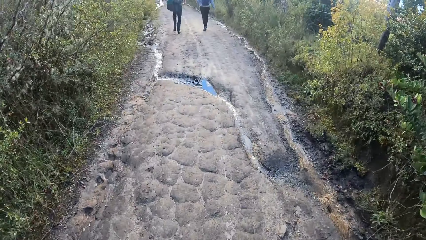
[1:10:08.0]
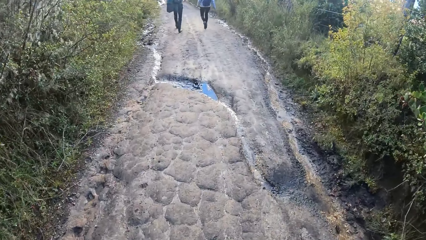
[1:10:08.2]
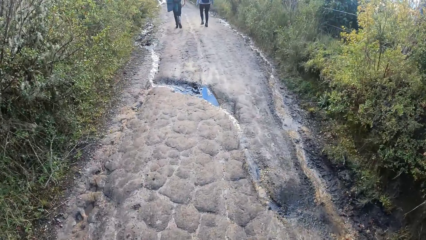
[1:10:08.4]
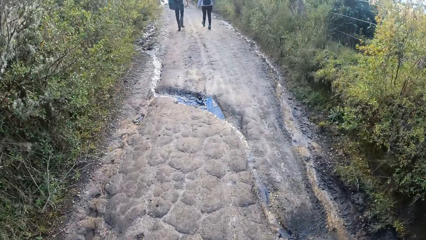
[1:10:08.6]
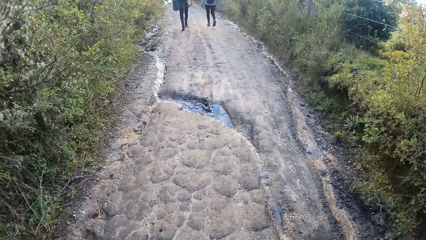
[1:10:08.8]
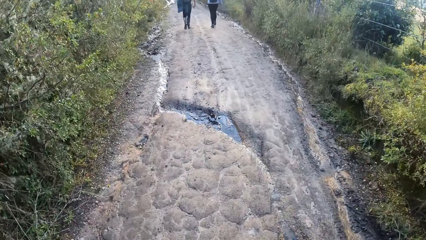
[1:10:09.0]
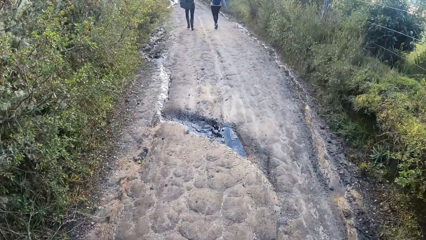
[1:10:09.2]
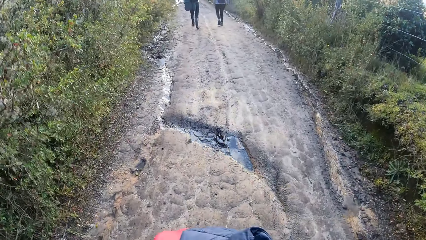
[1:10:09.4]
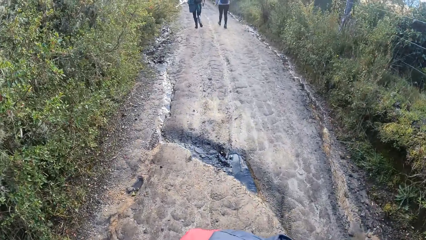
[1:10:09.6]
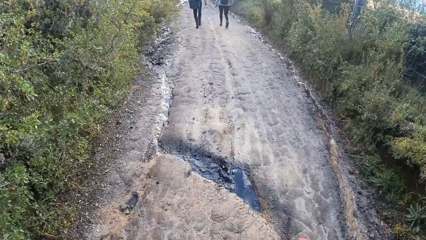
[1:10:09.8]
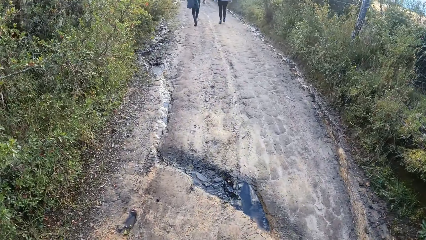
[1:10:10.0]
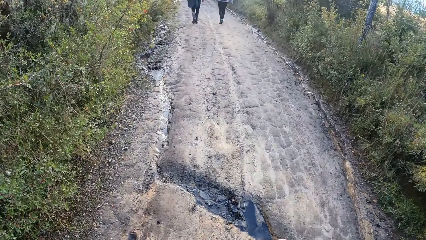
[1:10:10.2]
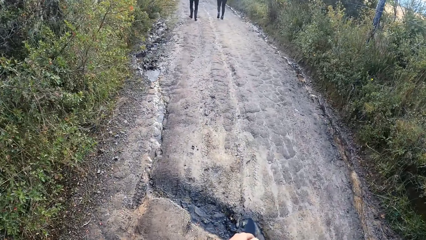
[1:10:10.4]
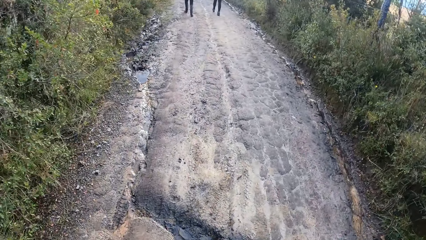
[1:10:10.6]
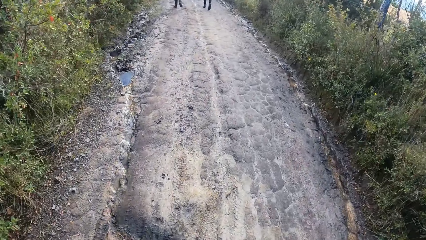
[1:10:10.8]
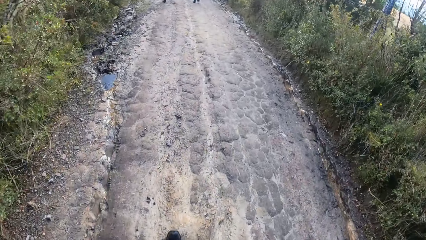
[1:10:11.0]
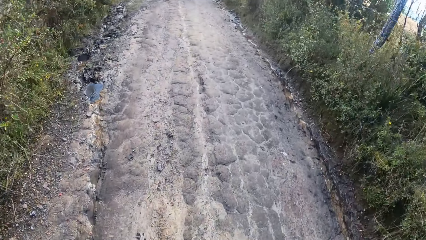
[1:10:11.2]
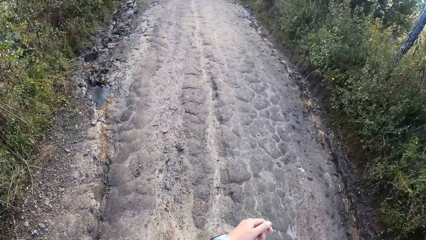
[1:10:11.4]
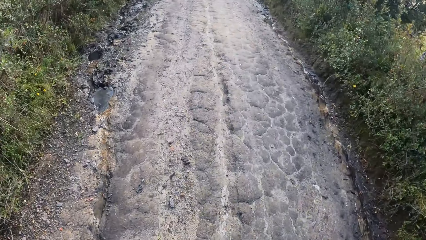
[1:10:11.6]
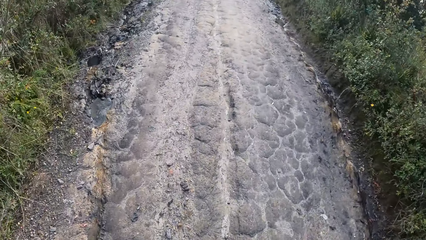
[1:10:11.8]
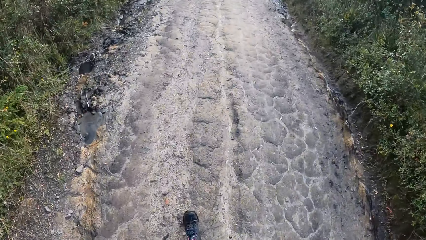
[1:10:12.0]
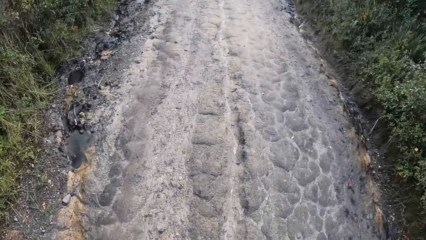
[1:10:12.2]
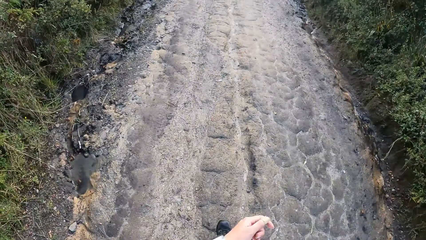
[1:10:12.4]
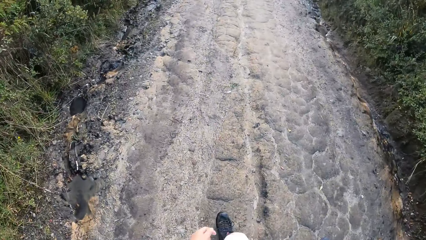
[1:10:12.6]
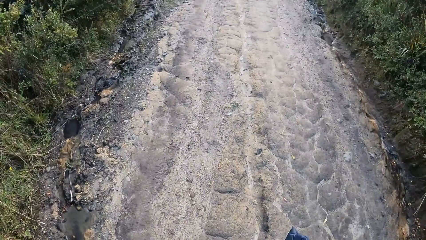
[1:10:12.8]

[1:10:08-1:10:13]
The camera wearer walks around.

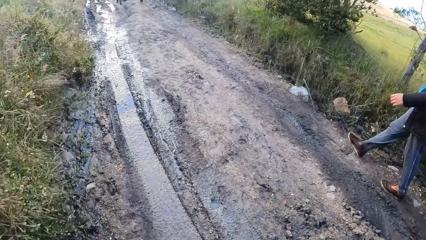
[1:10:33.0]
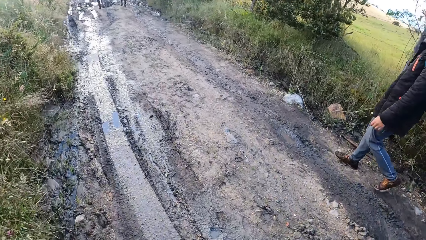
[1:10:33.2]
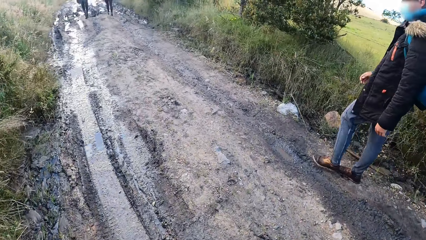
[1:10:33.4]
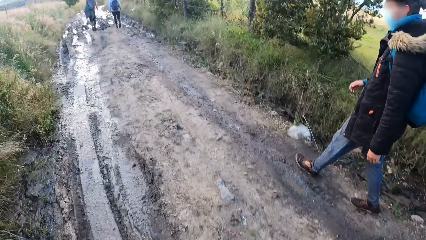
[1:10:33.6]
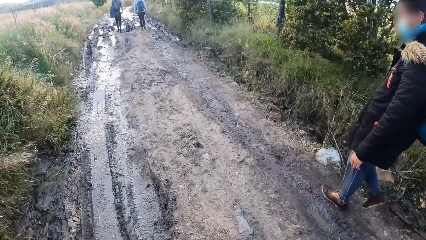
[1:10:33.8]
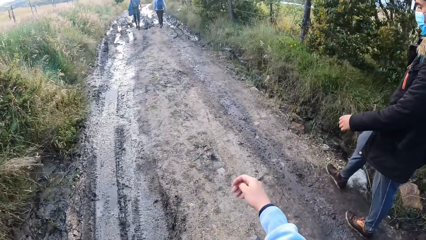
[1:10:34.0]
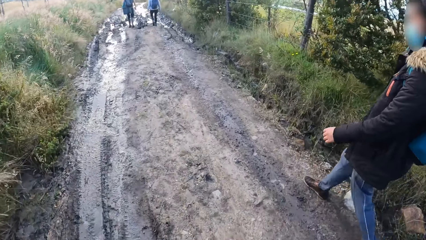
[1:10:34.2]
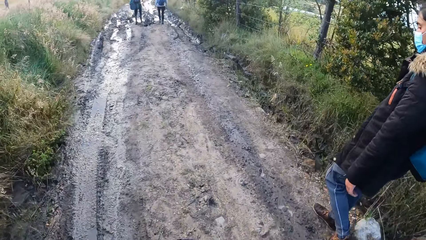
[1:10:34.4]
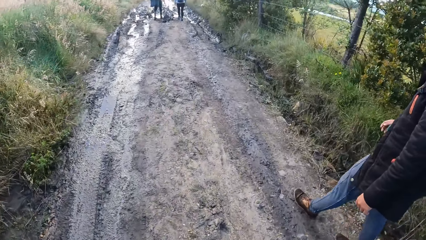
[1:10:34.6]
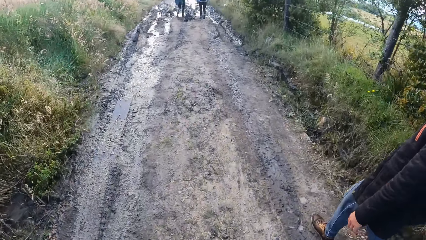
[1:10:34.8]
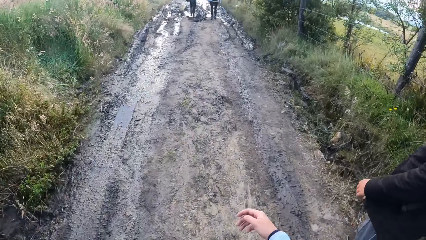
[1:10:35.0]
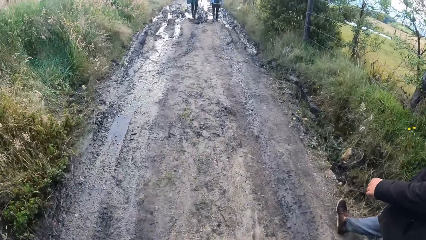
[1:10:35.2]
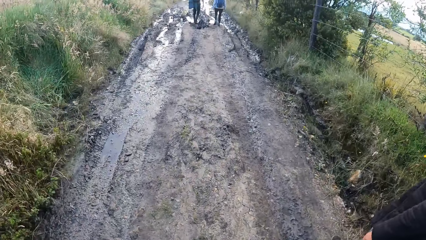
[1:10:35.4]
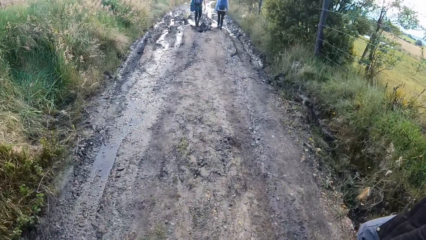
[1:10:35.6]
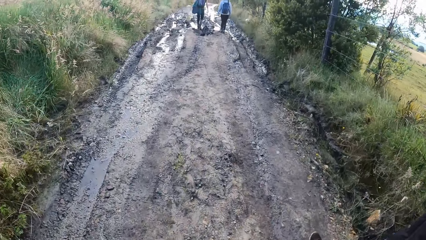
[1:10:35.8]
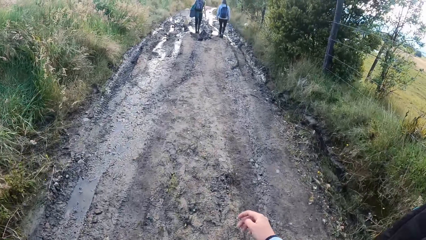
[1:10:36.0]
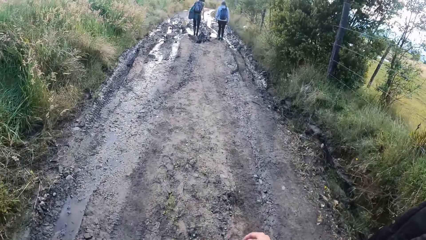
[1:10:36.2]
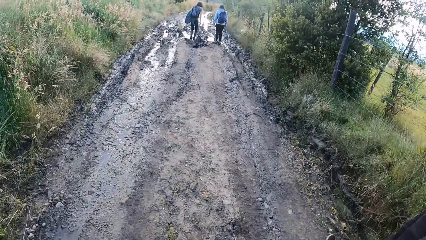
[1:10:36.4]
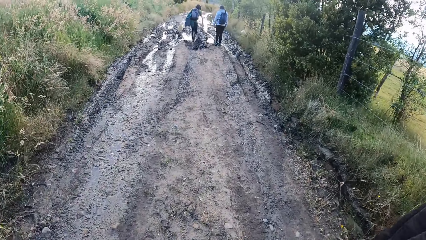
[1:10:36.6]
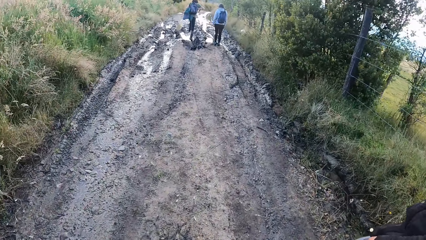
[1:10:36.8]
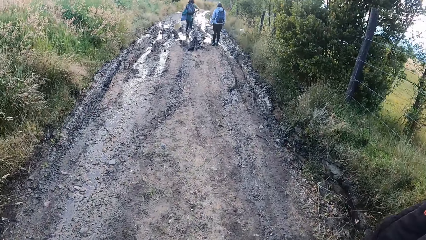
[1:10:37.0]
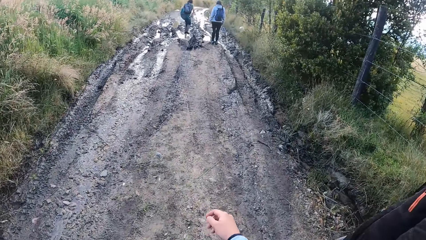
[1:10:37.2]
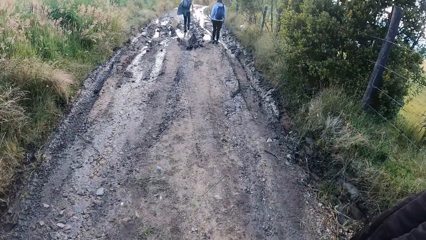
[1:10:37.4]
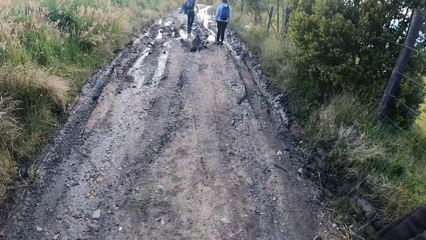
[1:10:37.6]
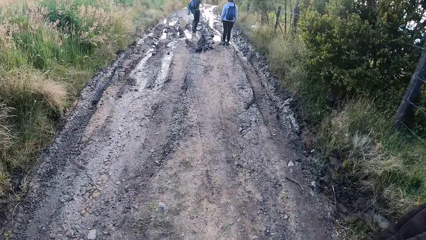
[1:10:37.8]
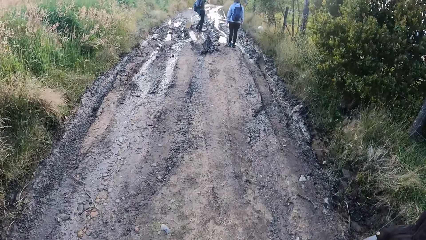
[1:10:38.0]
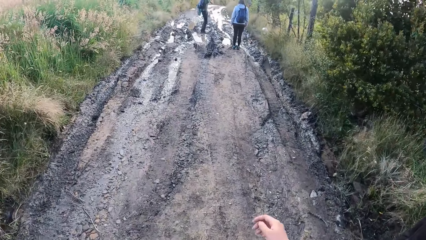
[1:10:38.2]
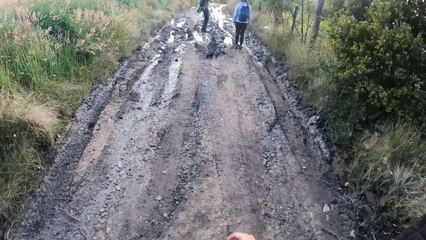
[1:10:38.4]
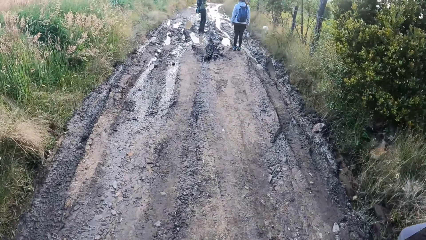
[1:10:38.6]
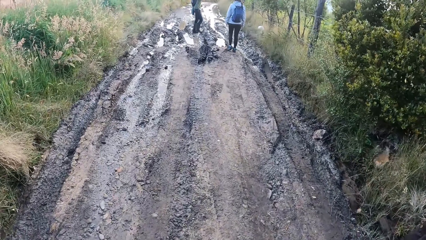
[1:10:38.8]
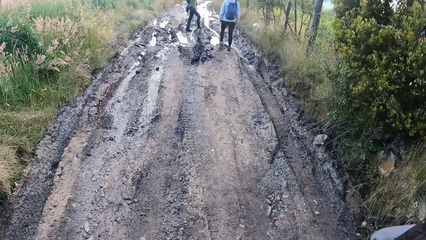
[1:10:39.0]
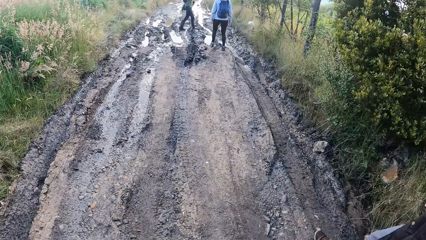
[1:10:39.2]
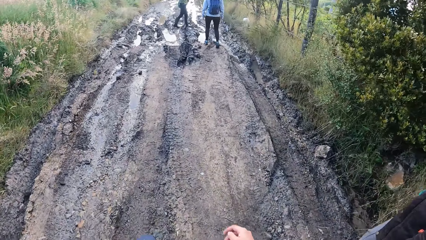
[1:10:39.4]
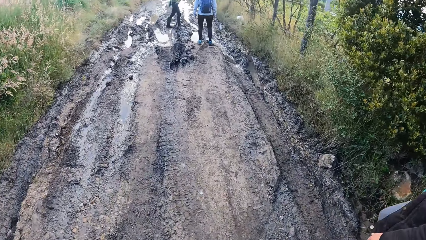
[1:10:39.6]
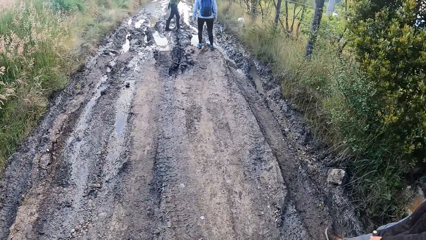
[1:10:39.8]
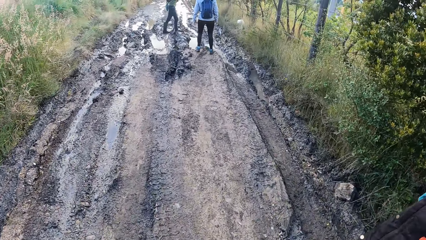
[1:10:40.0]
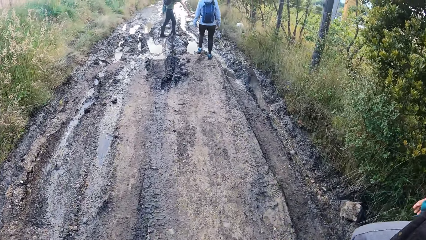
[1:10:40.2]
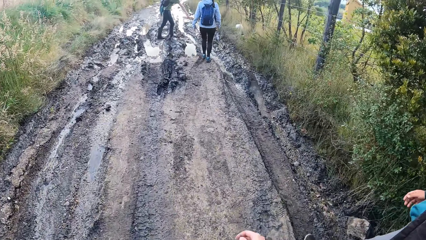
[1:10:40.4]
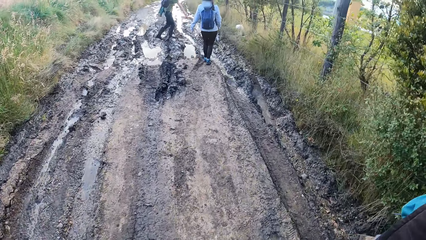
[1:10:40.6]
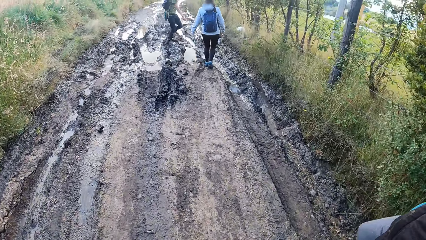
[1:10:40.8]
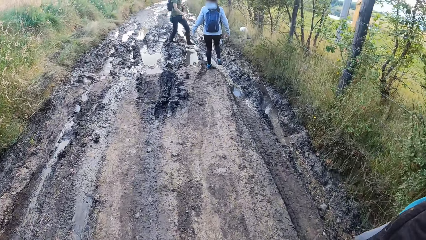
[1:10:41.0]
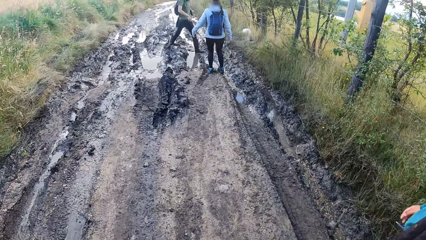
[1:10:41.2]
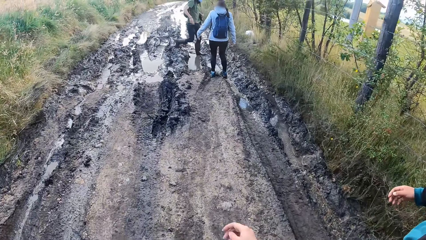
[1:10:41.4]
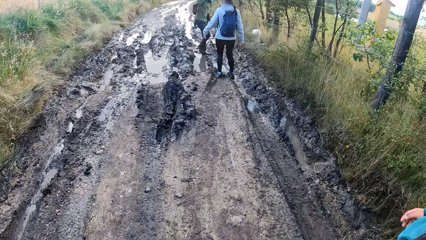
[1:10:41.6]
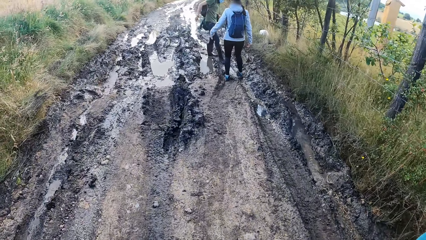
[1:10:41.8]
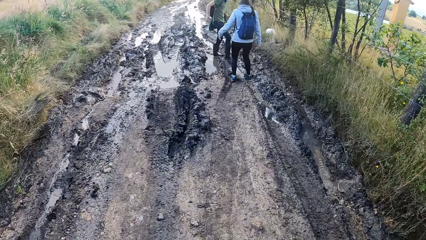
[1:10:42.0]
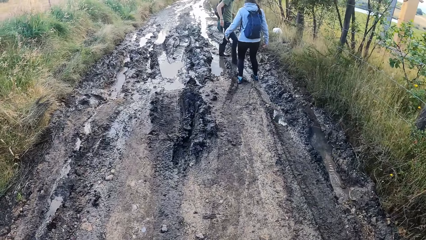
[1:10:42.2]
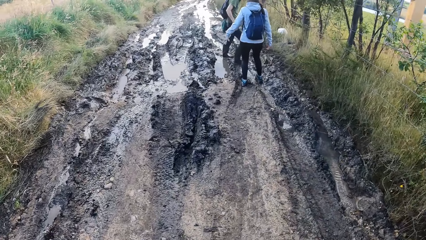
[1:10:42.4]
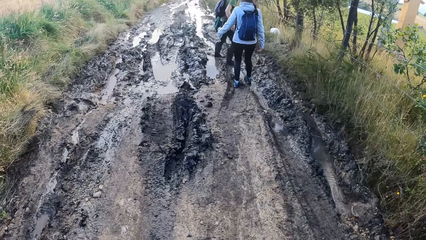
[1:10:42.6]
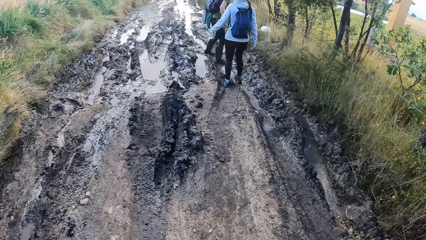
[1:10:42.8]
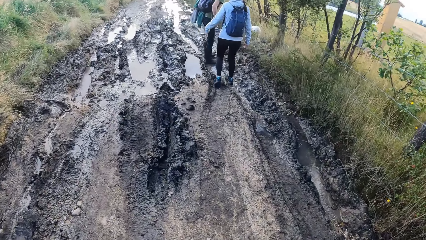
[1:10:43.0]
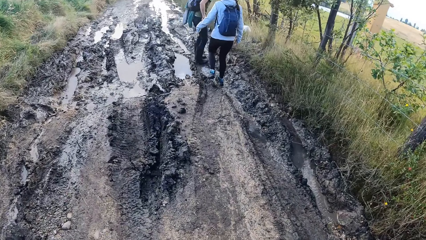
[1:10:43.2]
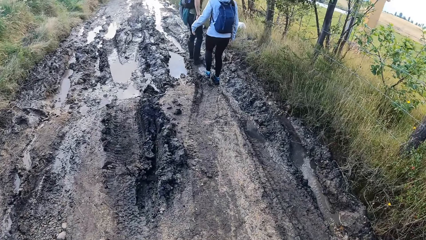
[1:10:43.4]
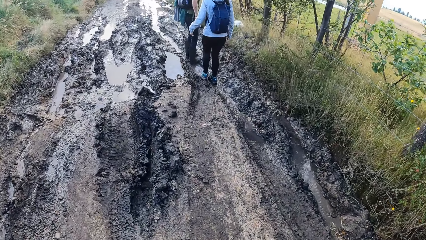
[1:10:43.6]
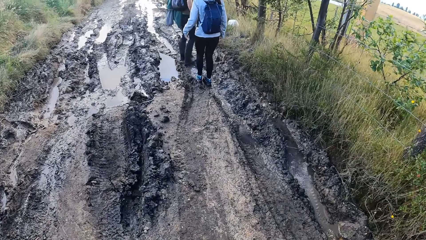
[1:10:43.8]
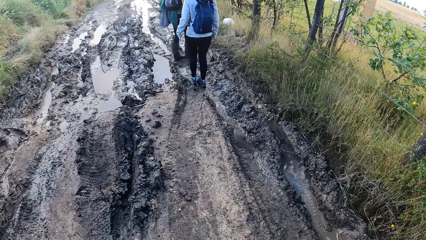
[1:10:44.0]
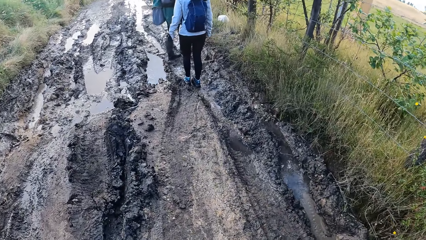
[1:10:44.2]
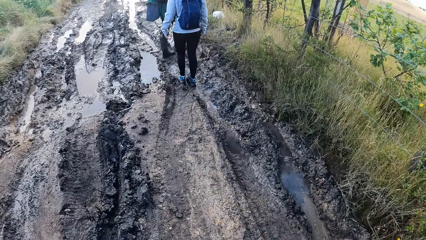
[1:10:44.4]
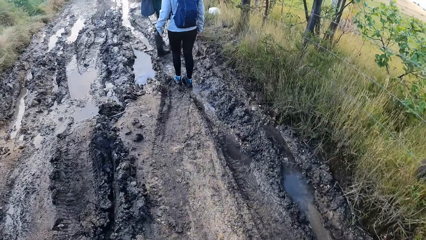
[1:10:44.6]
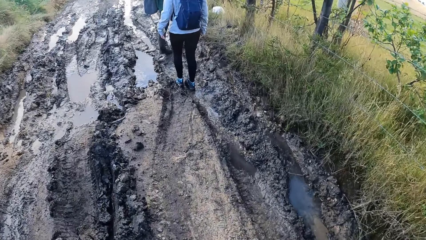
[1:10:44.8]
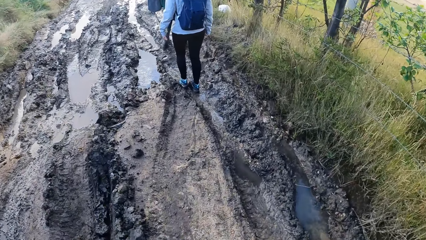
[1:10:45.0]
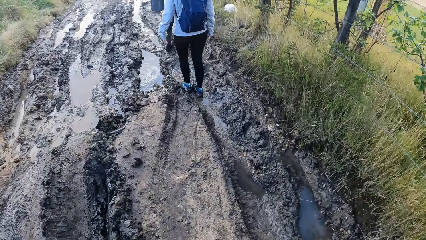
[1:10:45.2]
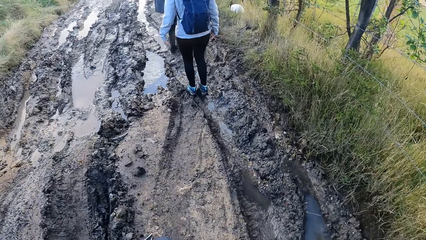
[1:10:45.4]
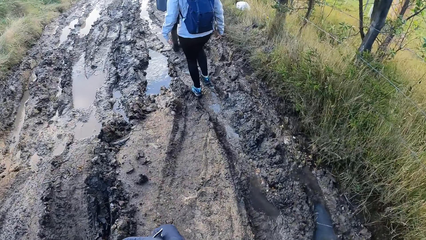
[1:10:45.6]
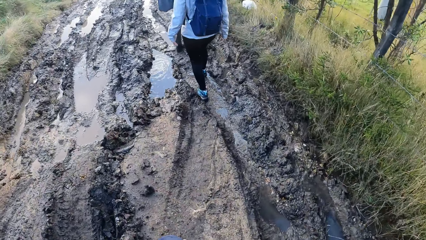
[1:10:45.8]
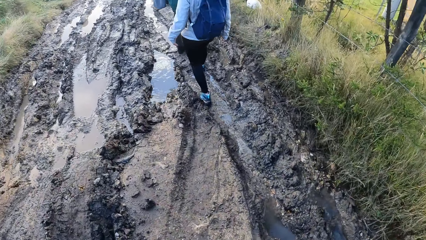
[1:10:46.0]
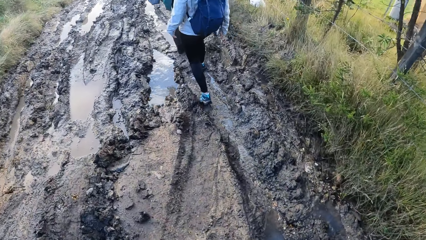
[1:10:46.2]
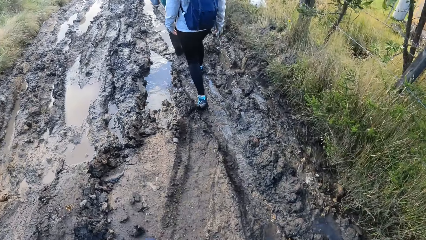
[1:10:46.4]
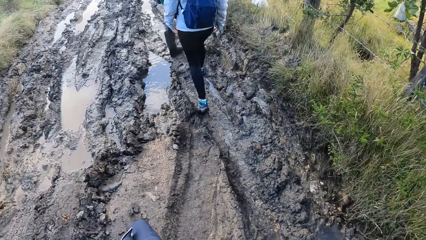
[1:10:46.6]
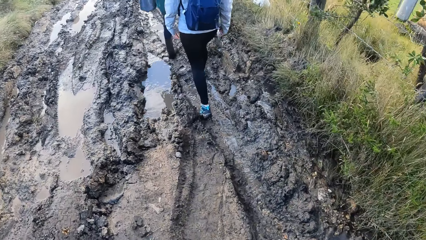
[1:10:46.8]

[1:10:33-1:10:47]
A man walks along the pathway. The camera wearer walks along the pathway.
